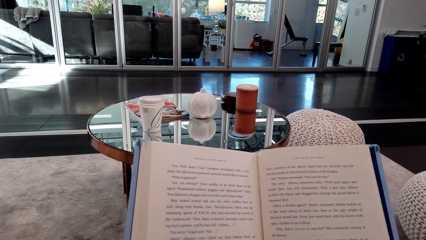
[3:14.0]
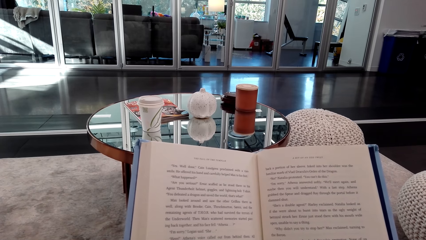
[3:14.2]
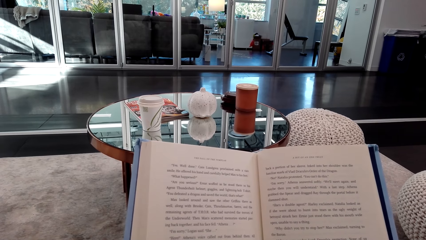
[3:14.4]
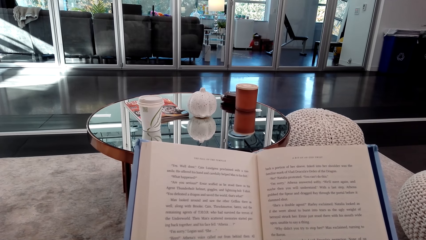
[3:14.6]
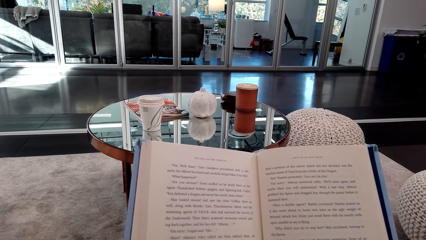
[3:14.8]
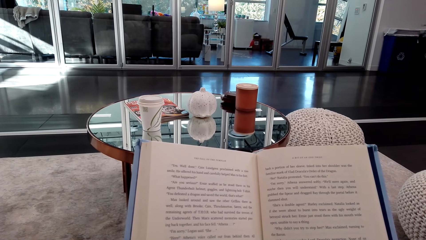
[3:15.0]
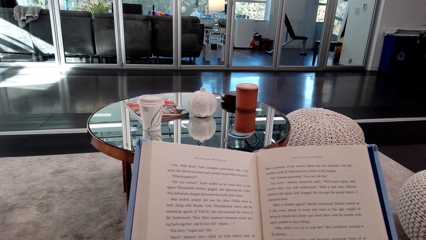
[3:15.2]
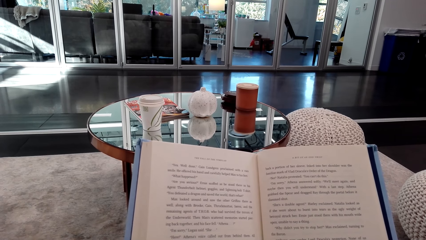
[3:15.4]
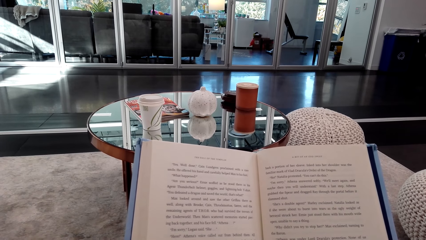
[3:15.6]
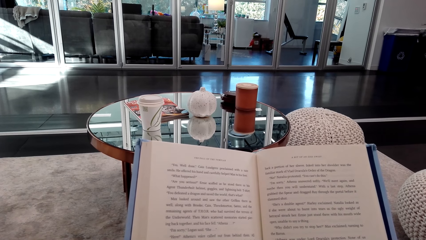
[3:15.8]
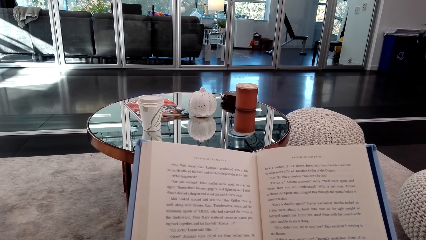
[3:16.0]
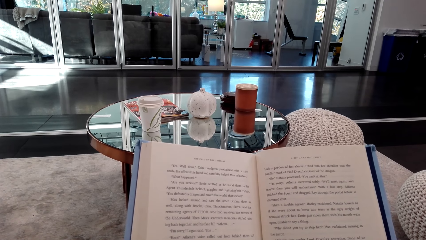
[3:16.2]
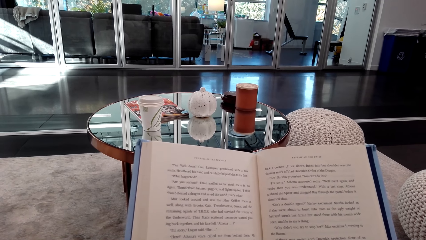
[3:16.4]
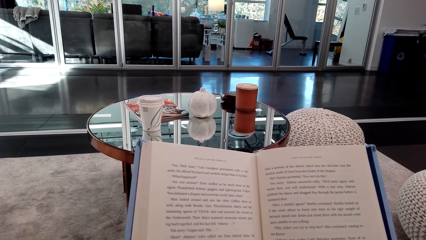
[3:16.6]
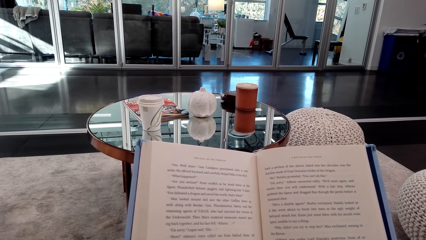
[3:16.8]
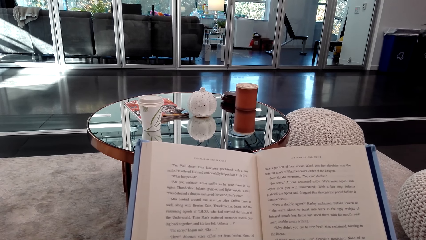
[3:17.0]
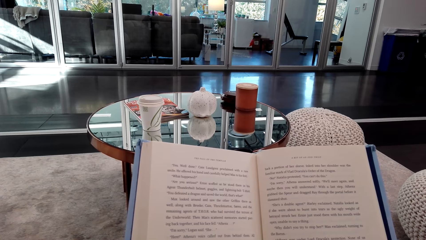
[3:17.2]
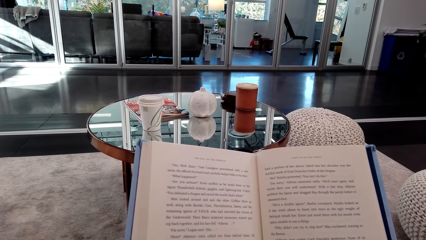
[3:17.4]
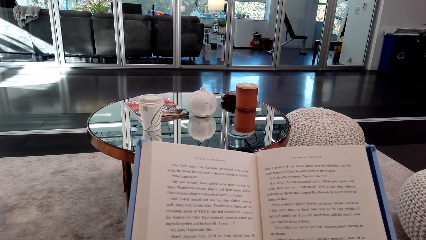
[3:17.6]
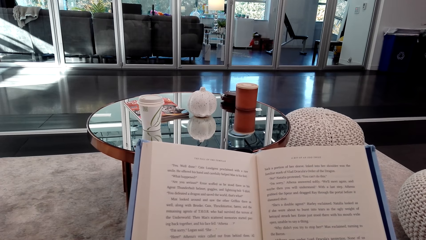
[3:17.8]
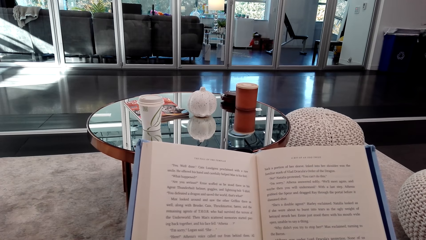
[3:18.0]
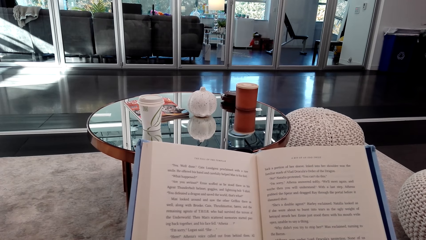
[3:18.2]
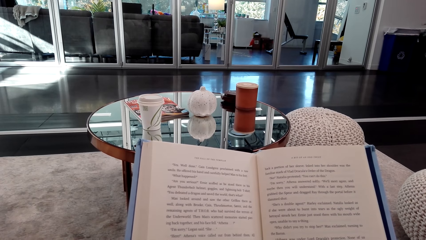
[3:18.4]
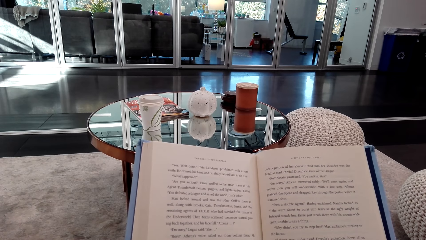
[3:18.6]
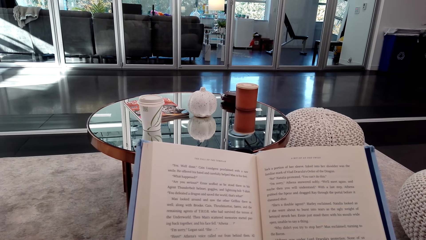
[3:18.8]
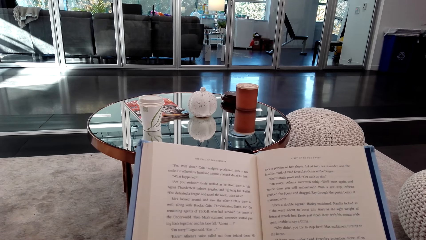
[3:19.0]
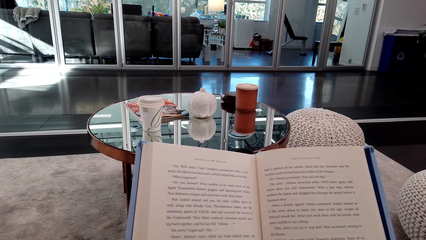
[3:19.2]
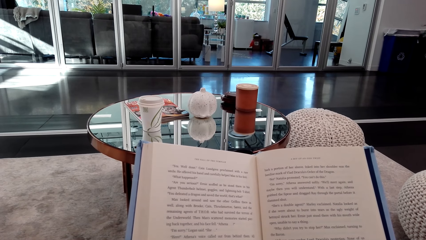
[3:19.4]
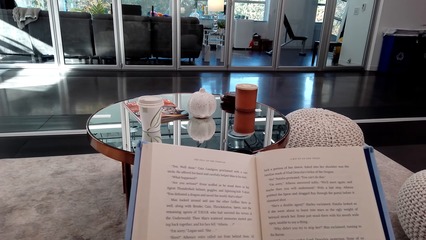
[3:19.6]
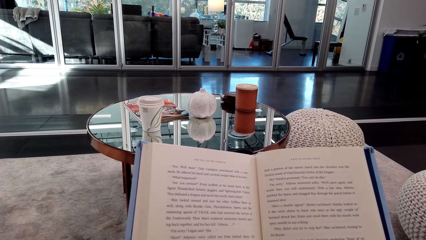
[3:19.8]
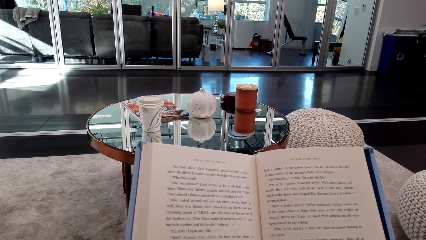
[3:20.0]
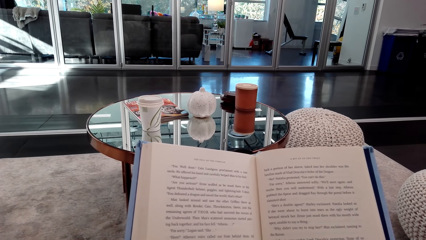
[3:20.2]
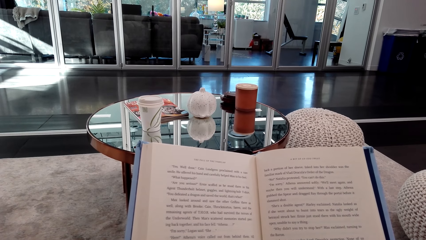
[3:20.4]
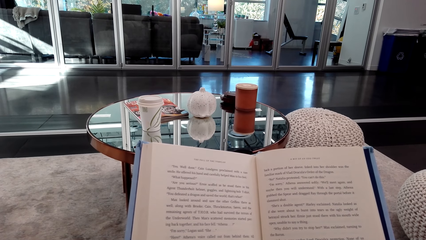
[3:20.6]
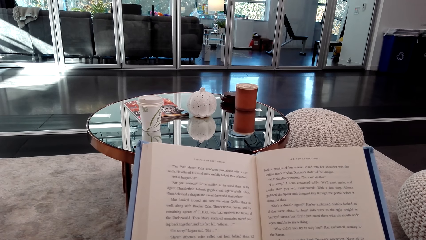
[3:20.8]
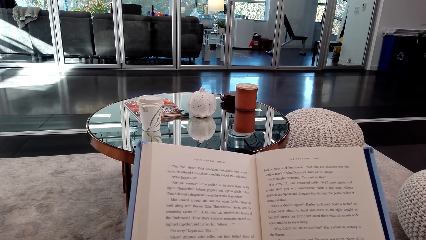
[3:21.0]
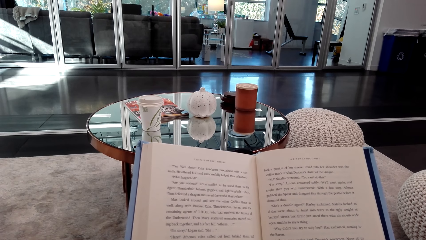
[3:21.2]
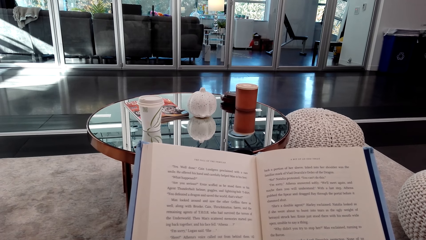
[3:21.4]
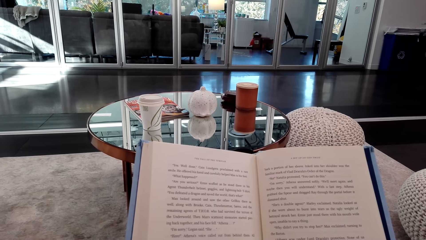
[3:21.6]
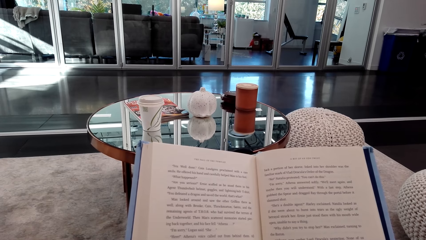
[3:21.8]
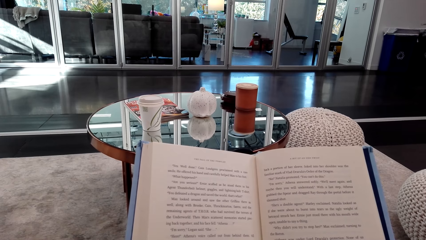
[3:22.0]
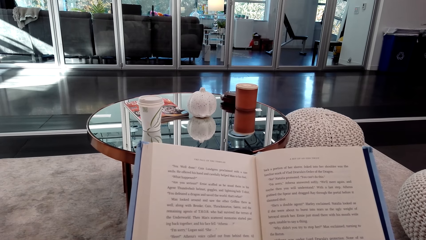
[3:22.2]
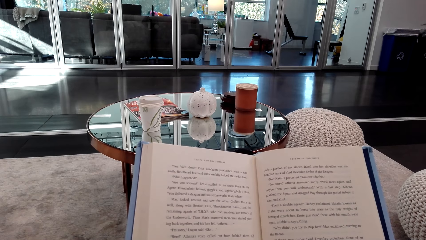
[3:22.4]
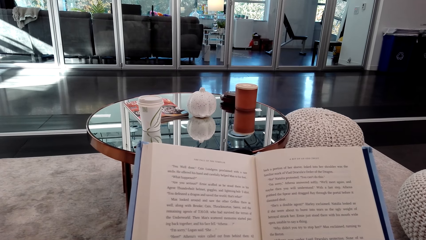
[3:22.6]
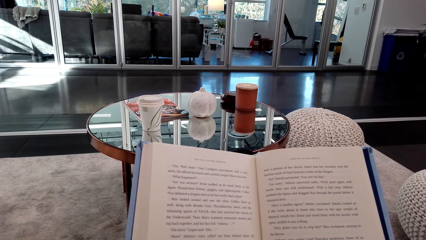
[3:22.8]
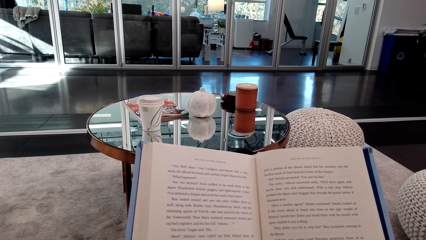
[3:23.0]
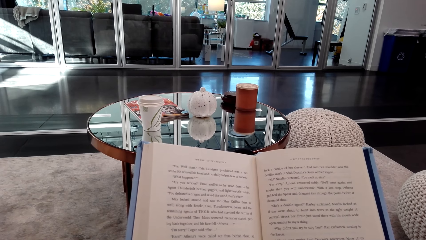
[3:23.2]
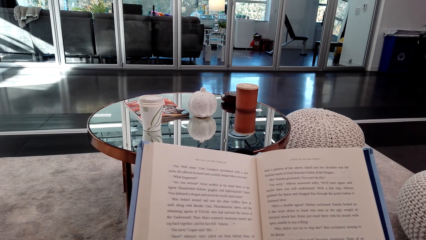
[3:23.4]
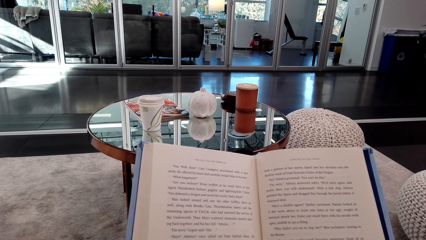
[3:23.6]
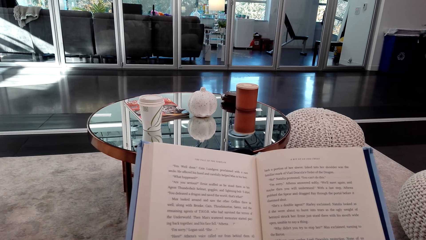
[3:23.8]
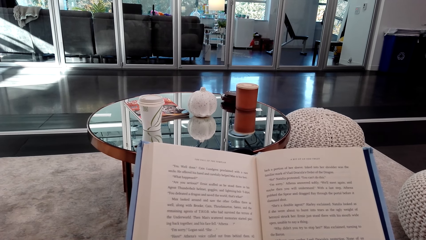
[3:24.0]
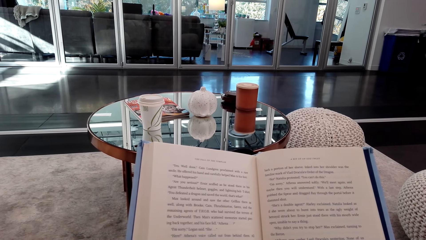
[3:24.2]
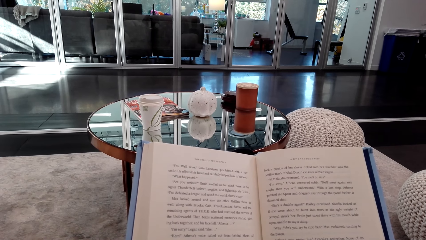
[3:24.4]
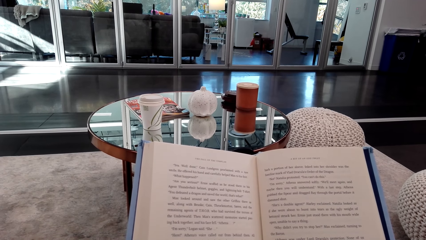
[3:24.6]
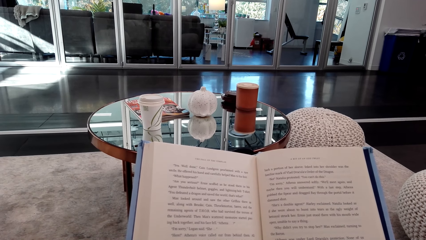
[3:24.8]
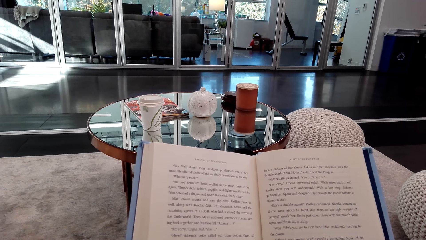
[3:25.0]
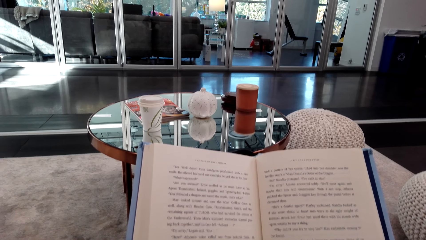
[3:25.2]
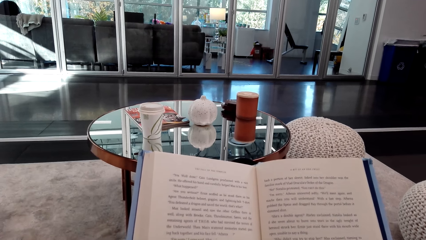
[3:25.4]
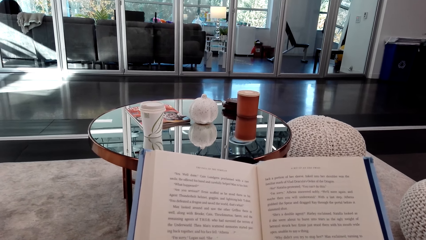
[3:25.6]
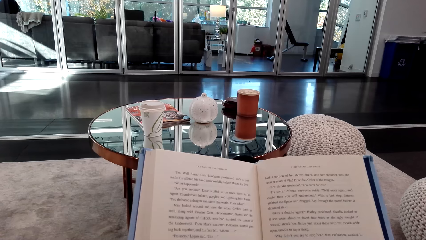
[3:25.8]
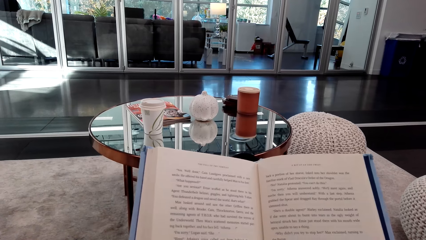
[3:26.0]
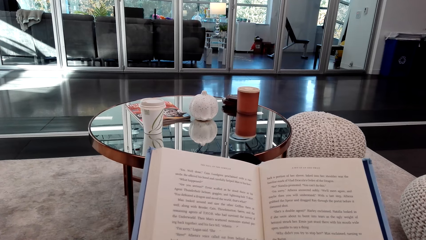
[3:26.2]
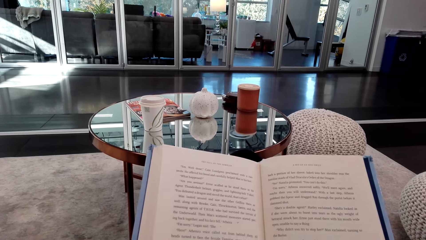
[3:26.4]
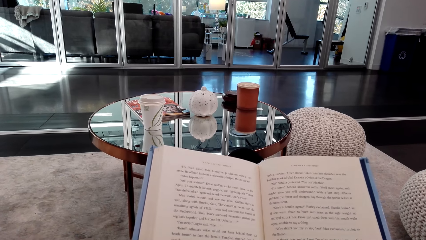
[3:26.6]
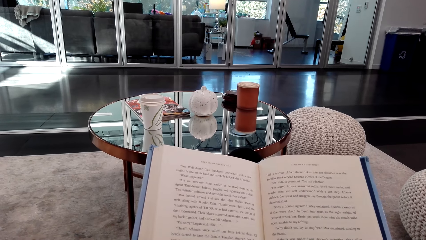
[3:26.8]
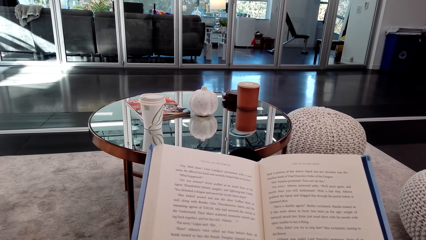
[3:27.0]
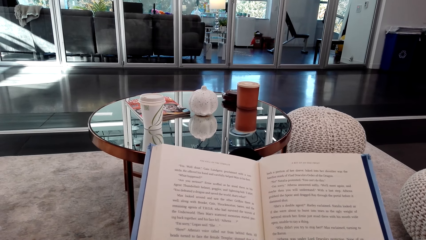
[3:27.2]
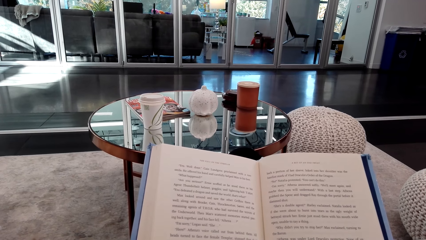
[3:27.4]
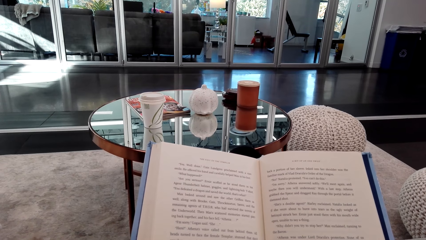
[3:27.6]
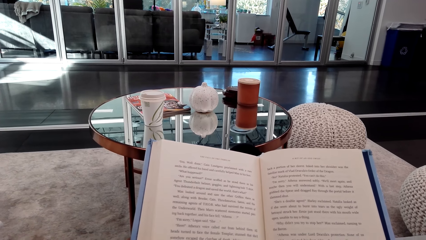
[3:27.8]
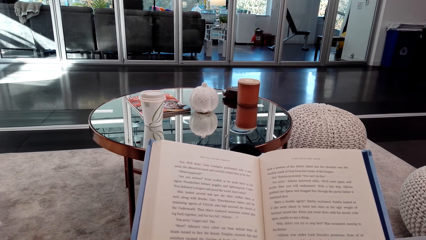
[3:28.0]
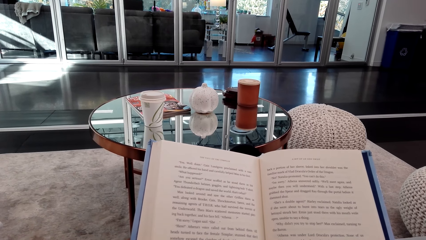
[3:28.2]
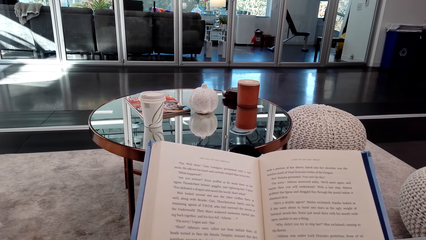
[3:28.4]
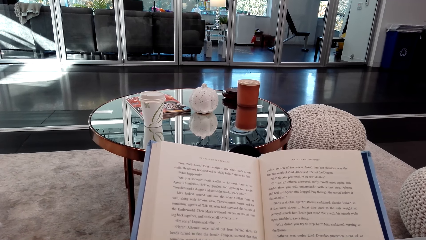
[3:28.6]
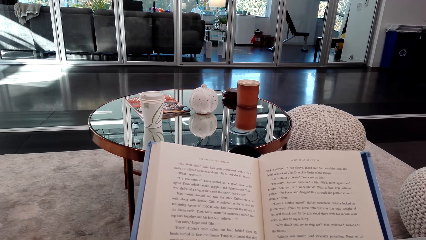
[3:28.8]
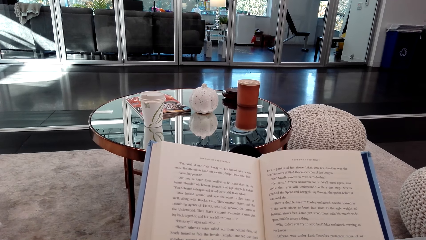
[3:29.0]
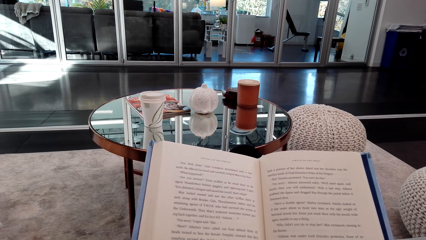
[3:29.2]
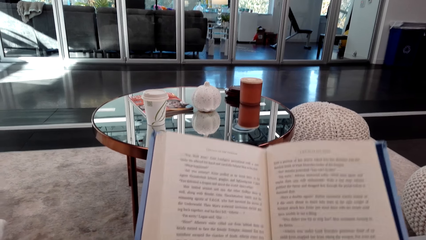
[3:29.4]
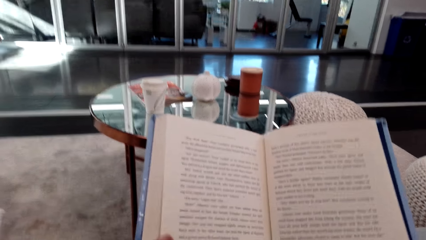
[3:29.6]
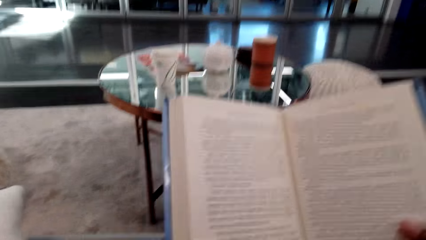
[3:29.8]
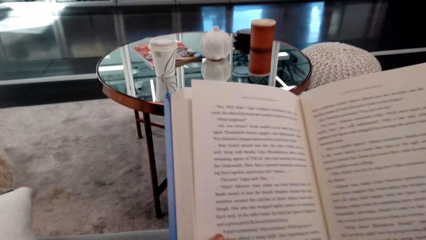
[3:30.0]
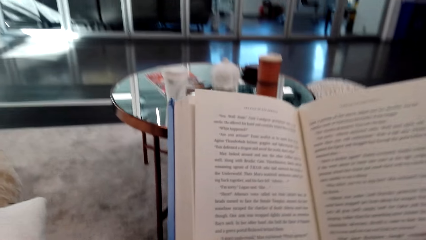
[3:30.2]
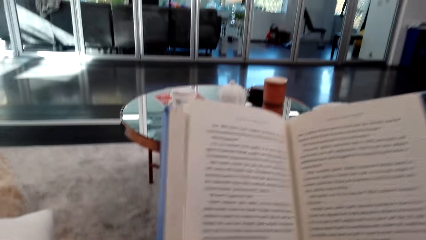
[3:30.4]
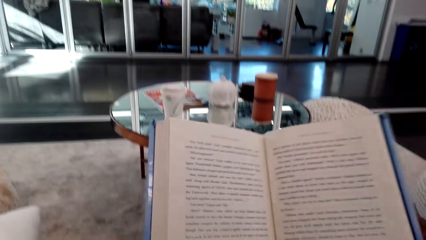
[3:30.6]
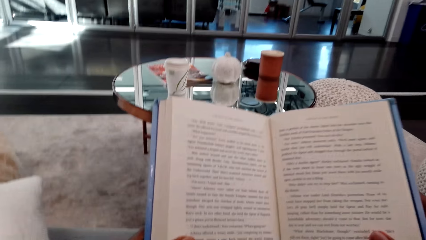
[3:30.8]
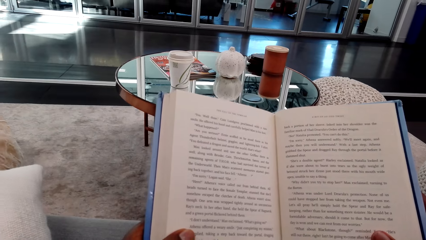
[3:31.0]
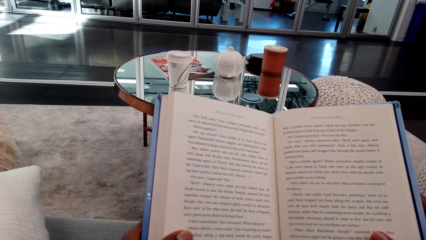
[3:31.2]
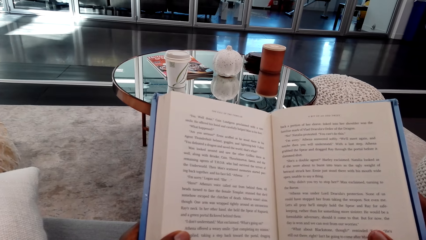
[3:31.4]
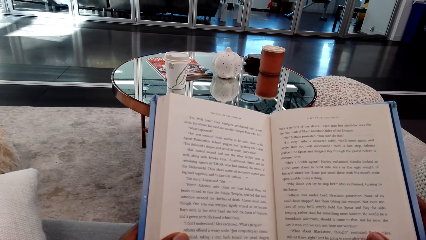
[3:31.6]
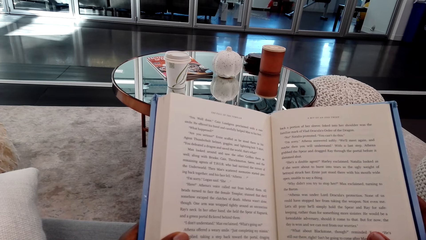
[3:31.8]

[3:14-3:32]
The camera wearer reads a book. They adjust the book. They read the book. They lift the book.
